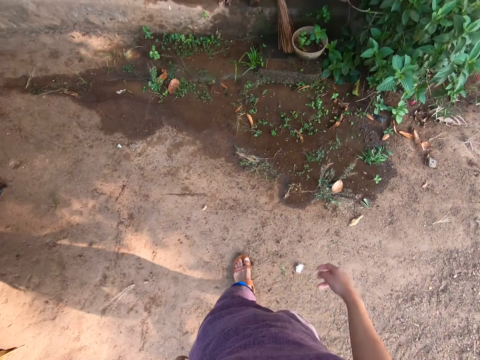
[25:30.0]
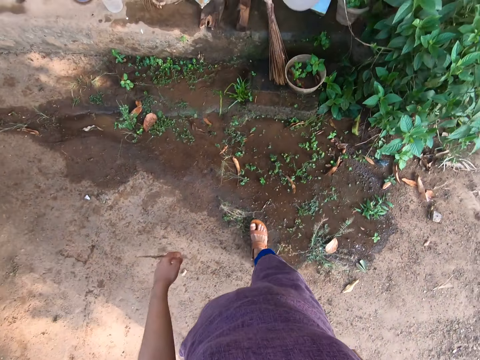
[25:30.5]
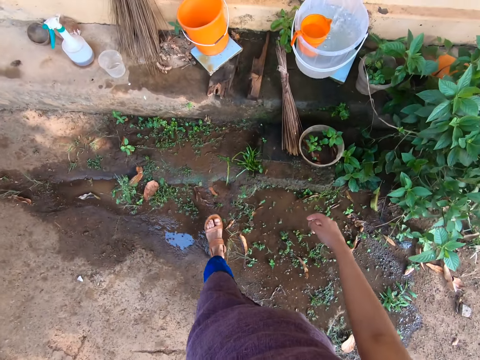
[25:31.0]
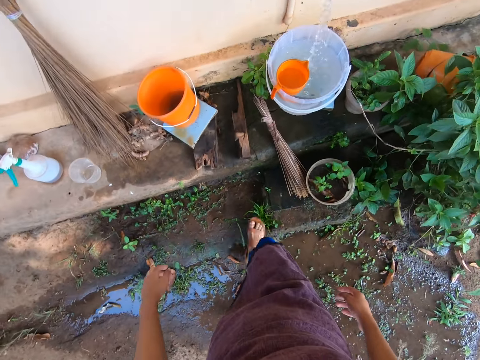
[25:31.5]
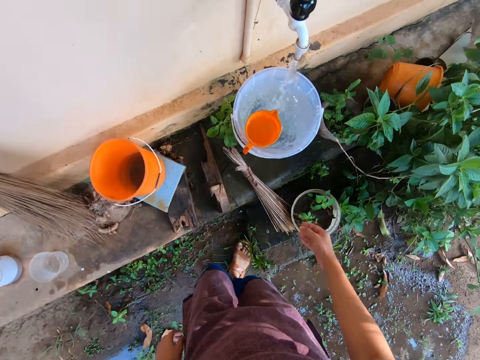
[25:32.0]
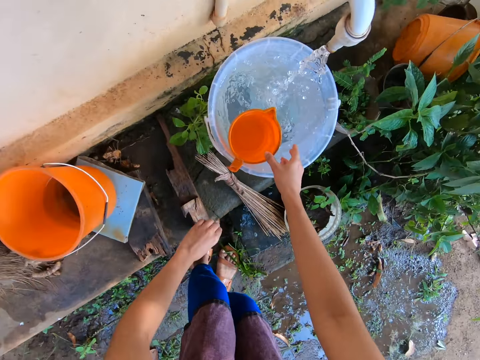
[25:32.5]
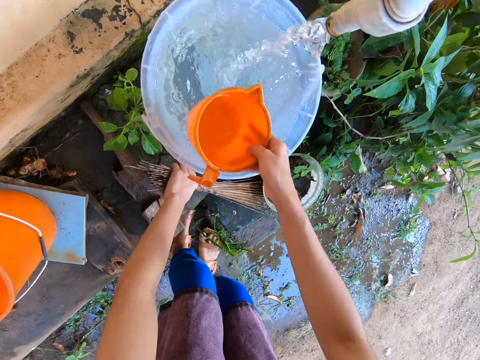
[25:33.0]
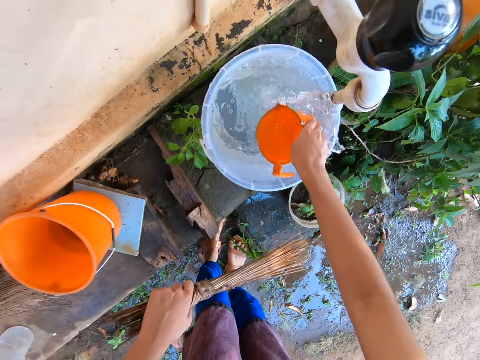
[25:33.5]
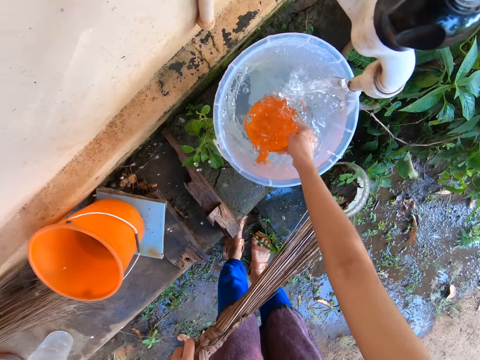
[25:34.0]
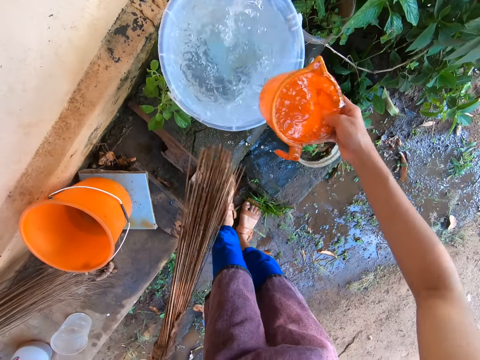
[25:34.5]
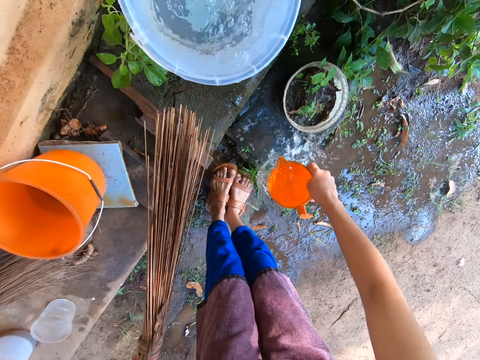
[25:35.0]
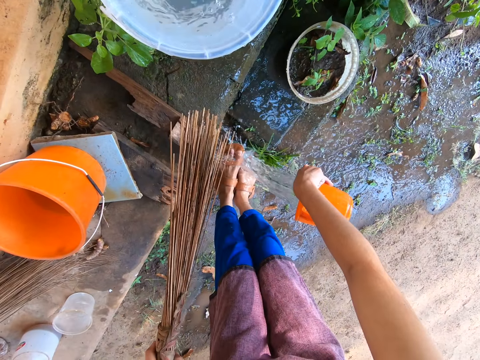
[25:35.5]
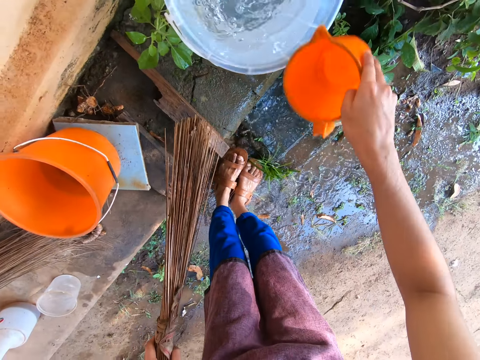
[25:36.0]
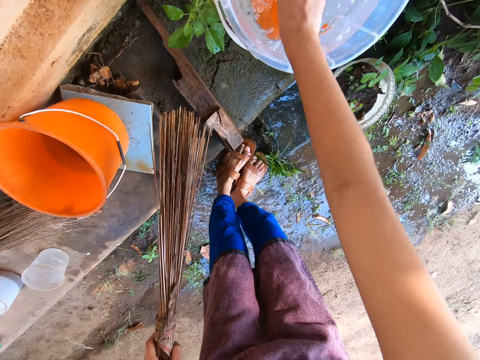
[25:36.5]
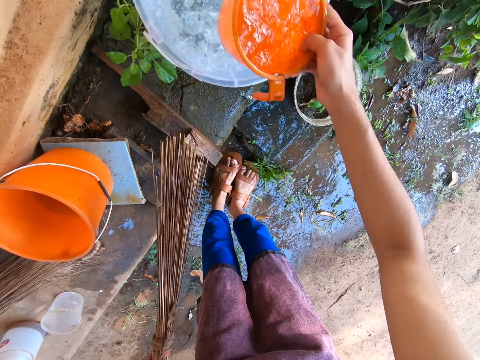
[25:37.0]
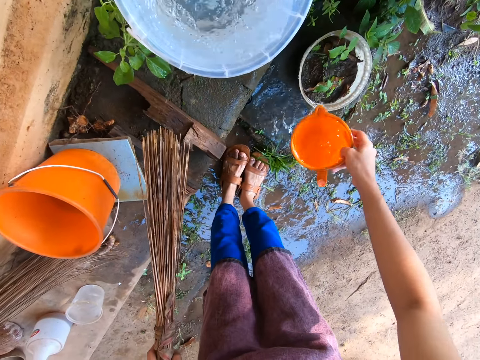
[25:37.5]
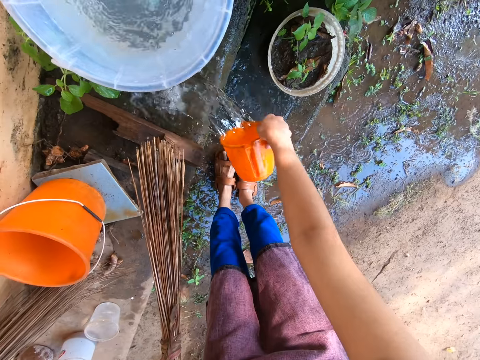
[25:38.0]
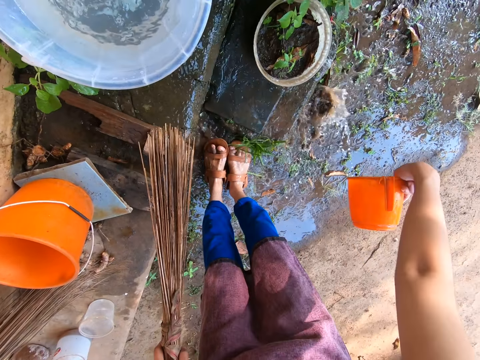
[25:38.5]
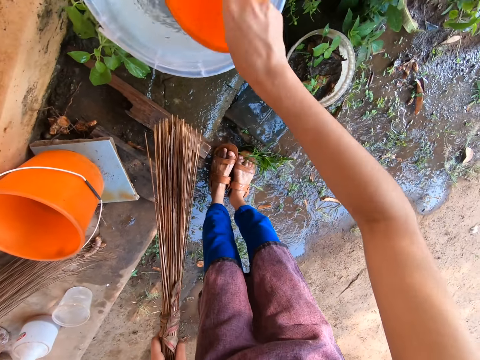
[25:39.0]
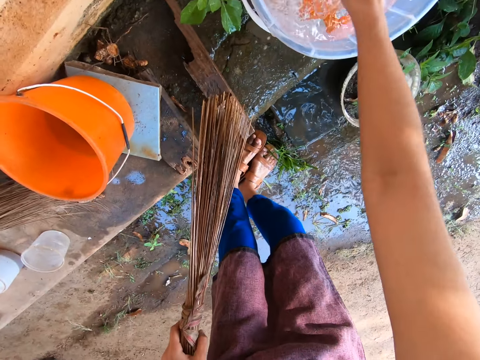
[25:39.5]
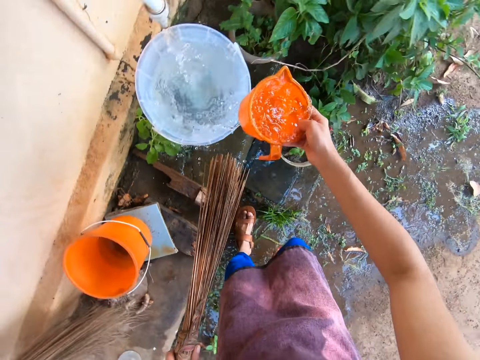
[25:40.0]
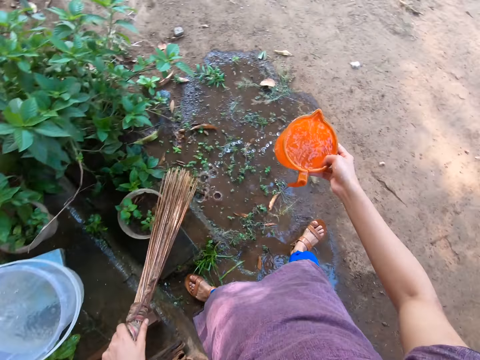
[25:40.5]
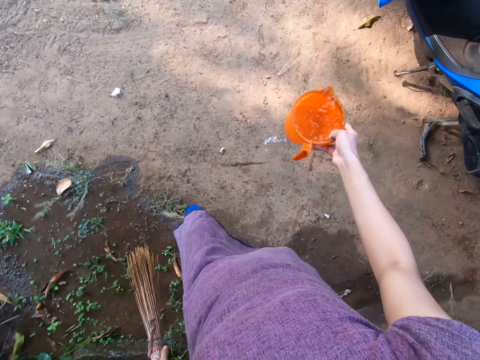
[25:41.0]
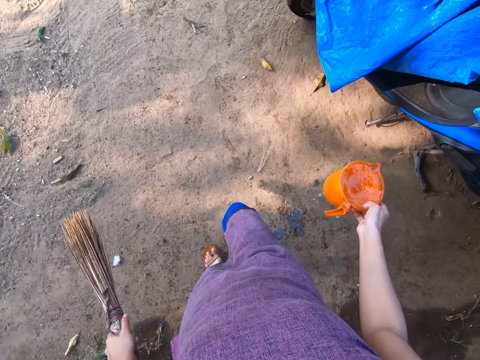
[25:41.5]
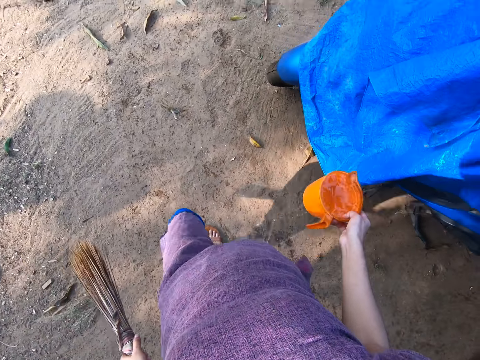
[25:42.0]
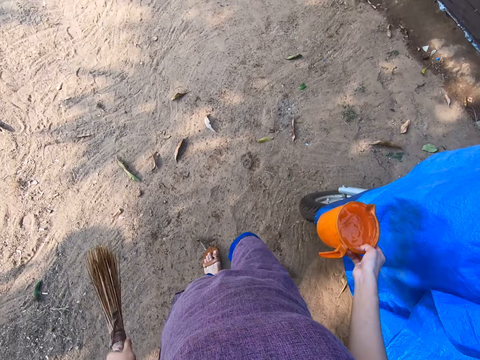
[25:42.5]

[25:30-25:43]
The camera wearer picks the cup from the bucket with her right hand. She picks the broom from the floor with her left hand. She scoops water from the bucket with the cup in her right hand. She pours the water on her legs with the cup in her right hand. She scoops water from the bucket with the cup in her right hand. She pours the water on the floor with the cup in her right hand. She scoops water from the bucket with the cup in her right hand.

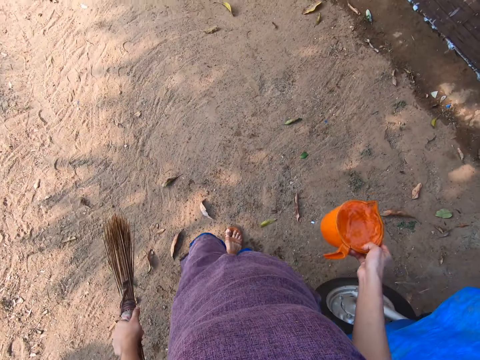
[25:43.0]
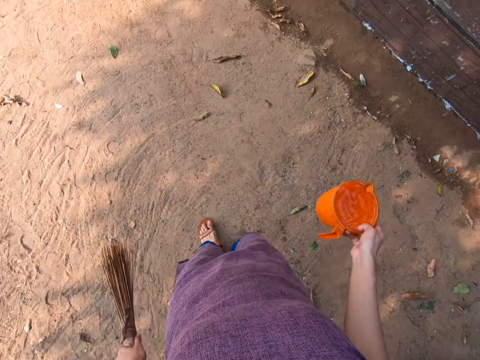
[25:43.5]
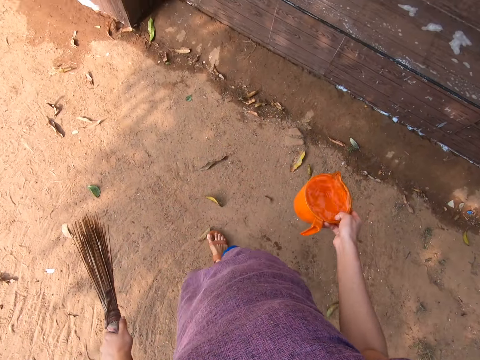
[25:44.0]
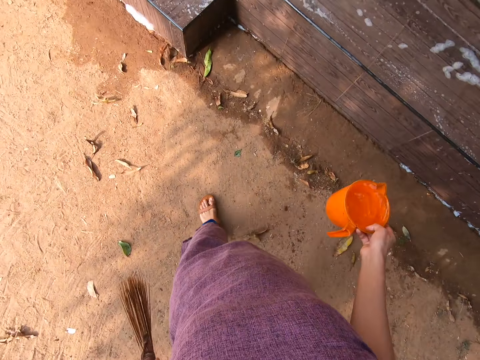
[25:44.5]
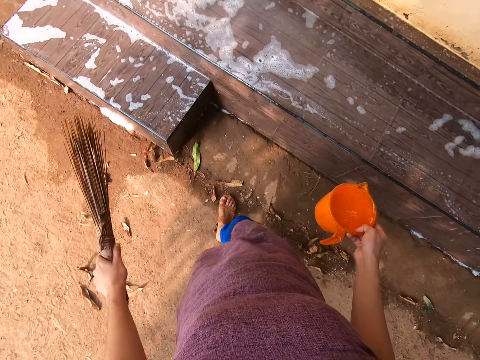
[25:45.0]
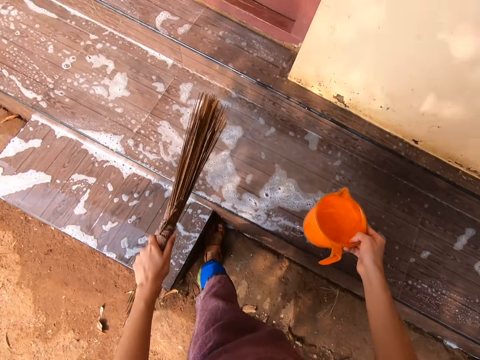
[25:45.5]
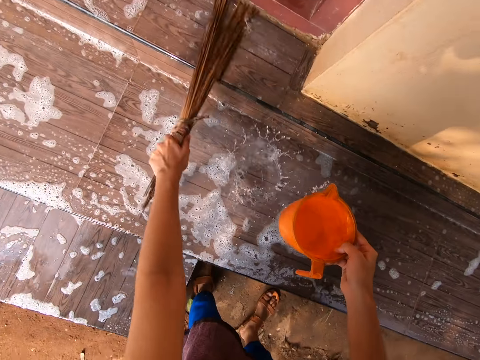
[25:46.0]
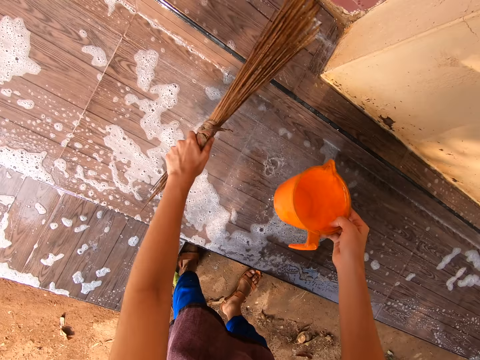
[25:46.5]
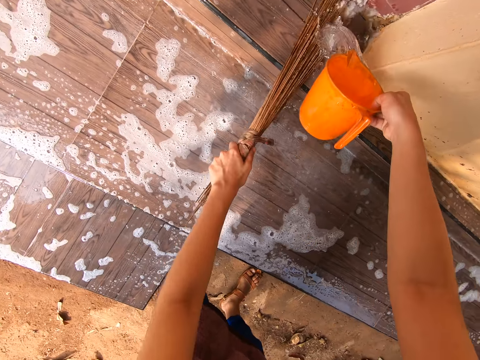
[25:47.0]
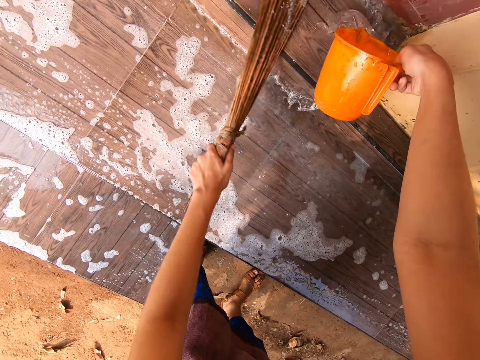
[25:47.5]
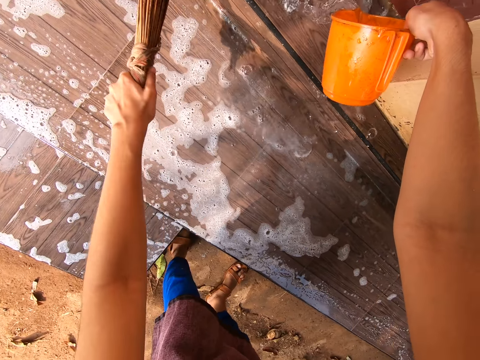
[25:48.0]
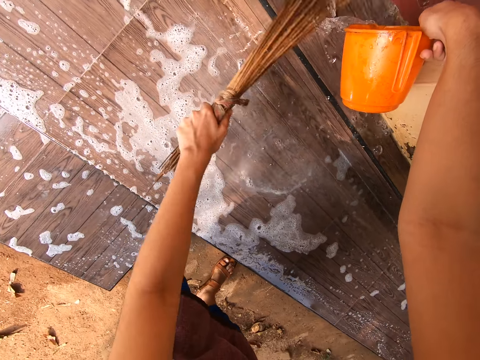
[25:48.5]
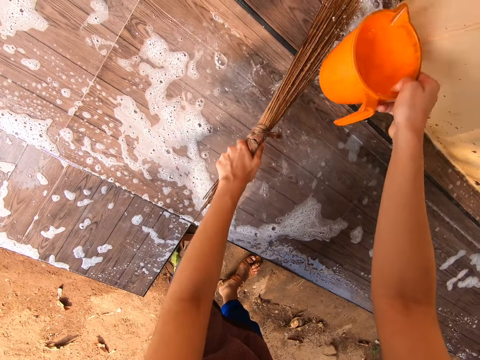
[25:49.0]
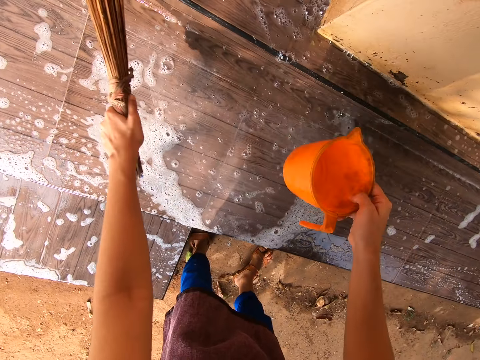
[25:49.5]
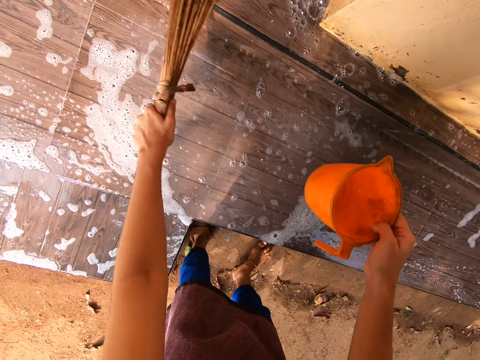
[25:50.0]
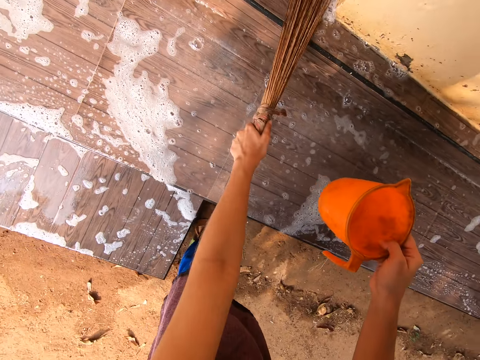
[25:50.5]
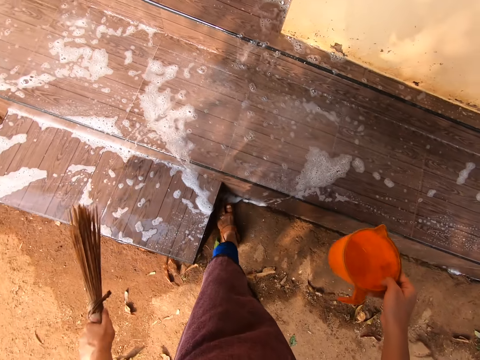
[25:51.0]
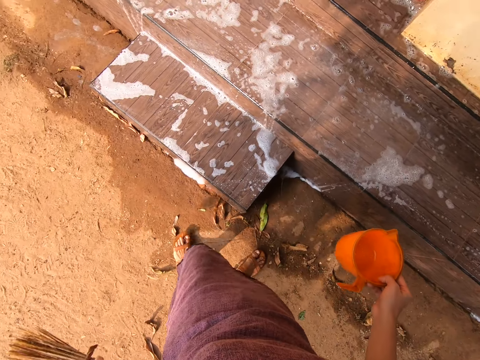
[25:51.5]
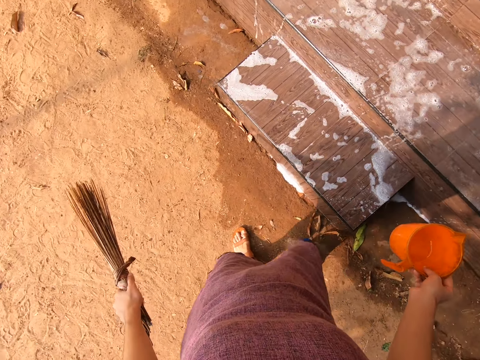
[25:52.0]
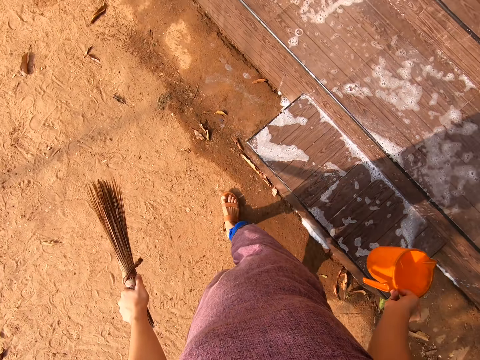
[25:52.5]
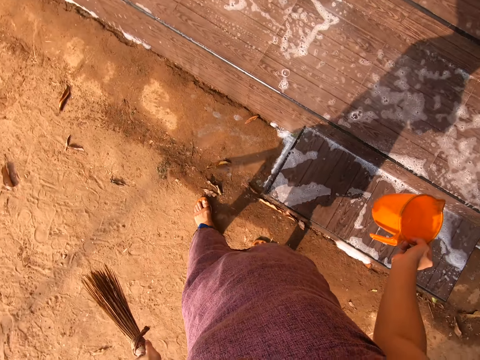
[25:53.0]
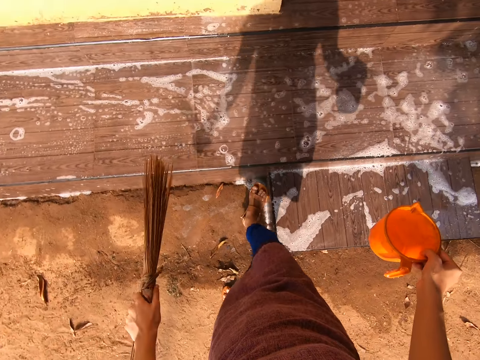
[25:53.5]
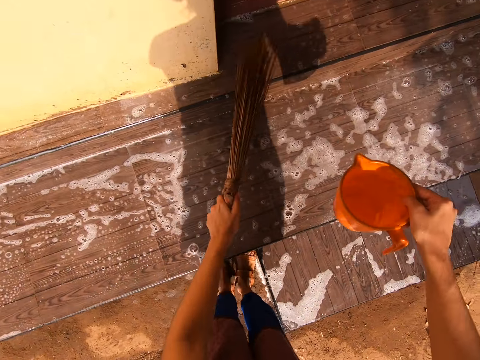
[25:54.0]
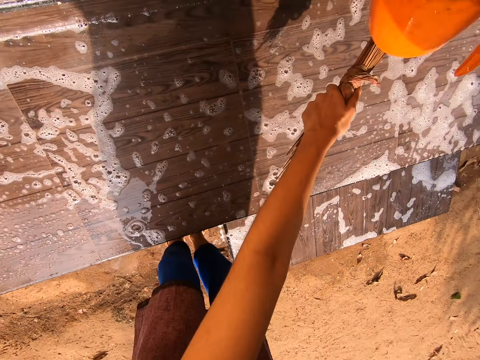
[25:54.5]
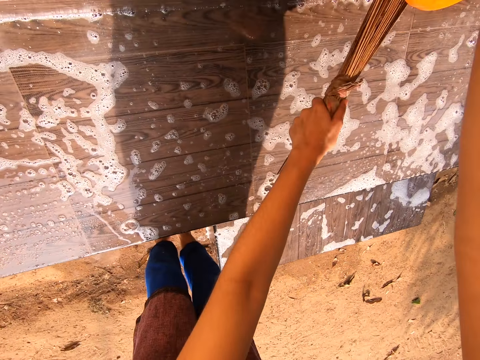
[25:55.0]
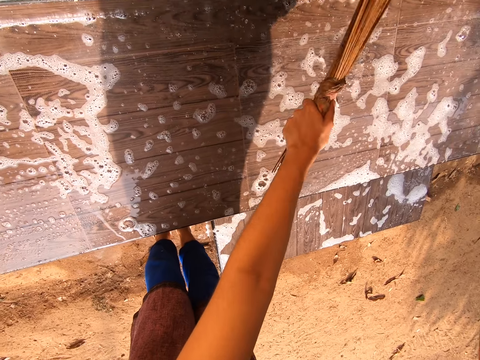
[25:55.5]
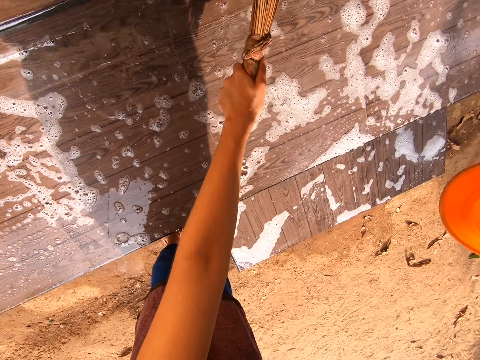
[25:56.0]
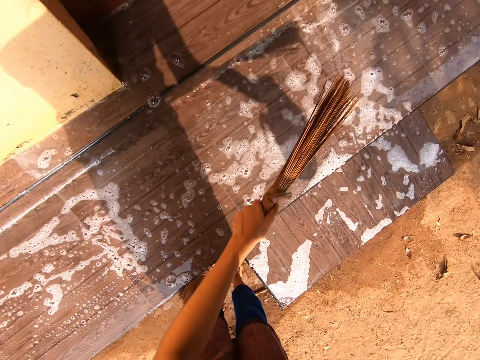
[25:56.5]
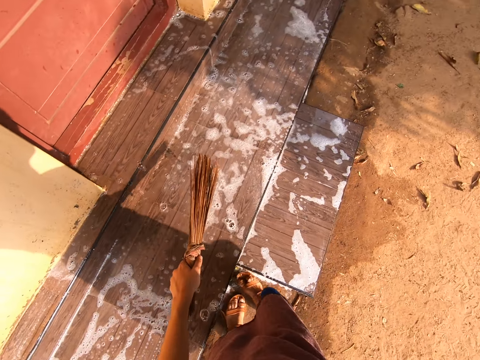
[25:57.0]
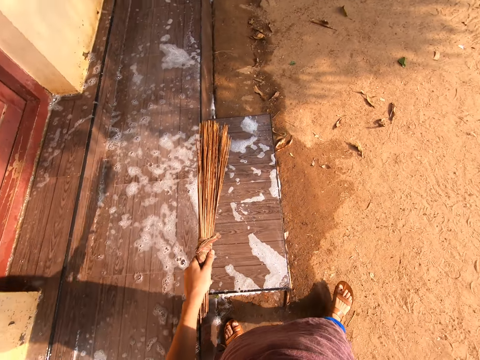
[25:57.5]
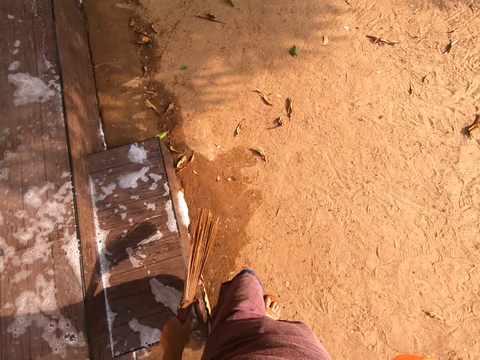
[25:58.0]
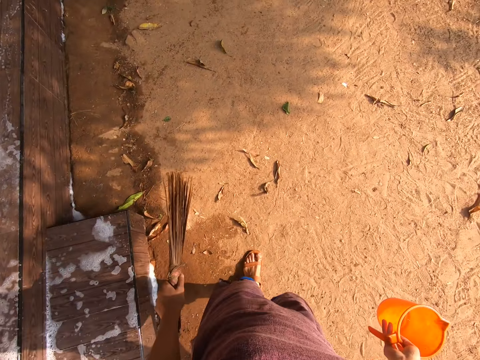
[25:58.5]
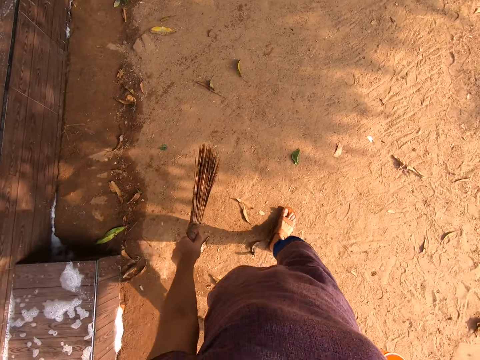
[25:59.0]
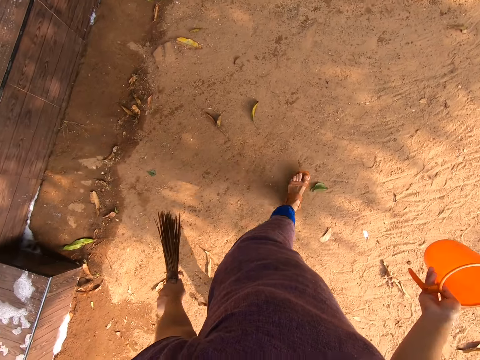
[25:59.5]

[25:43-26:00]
The camera wearer sweeps the wall bench with the broom in her left hand. She pours the water from the cup on the wall bench with her right hand. She washes the verandah with the broom. She sweeps the wall bench with the broom in her left hand. She pours the water from the cup on the wall bench with her right hand.
